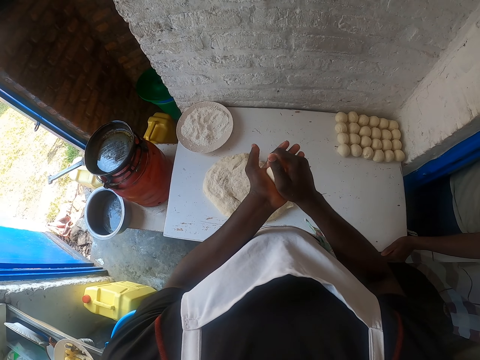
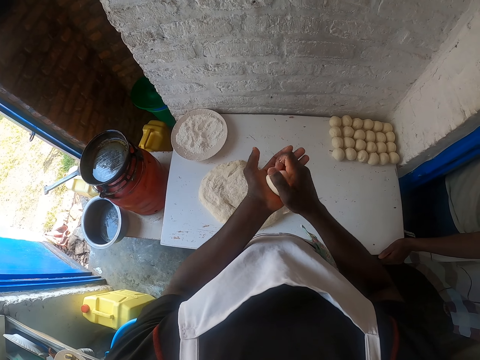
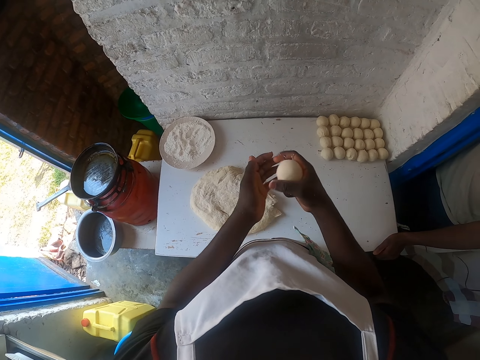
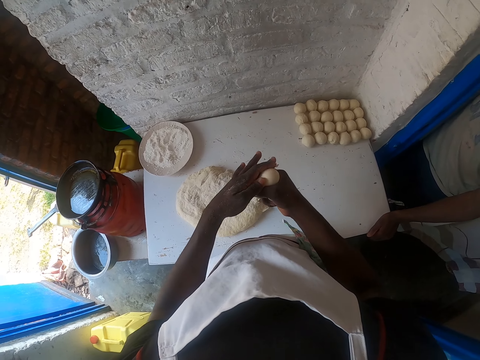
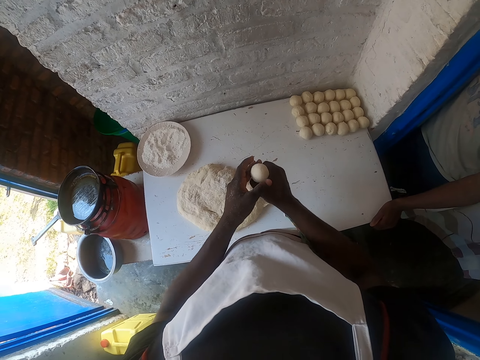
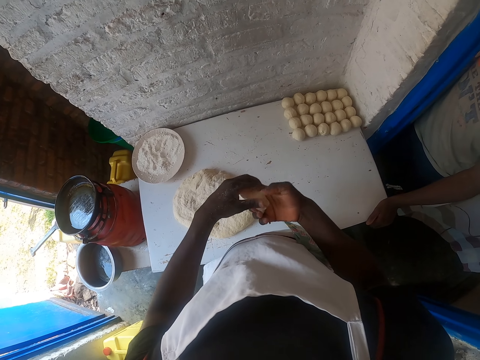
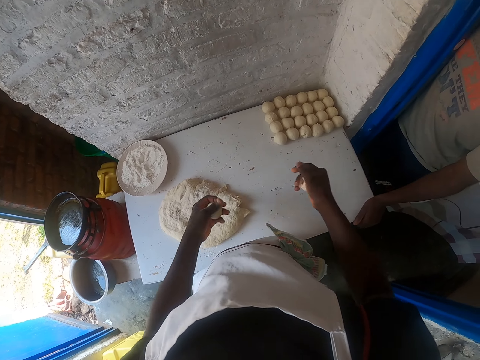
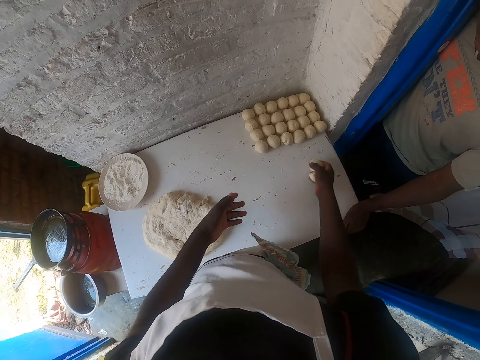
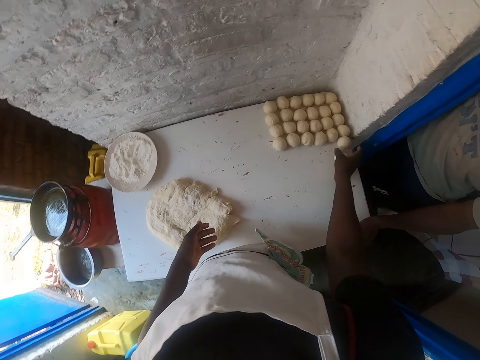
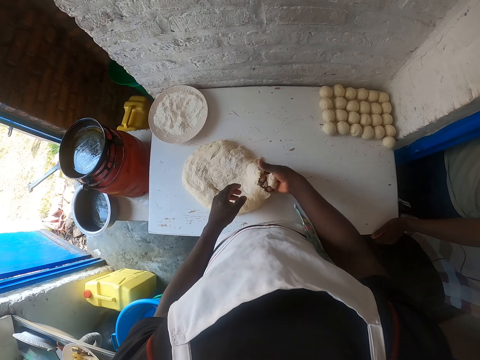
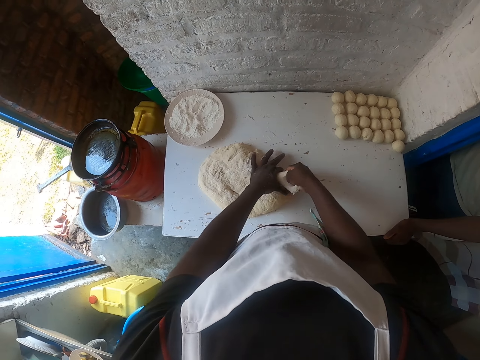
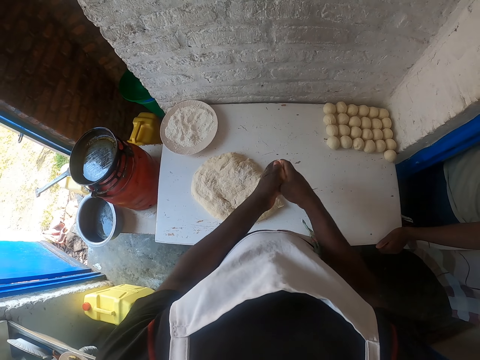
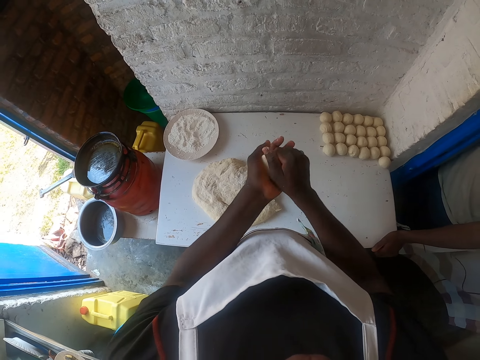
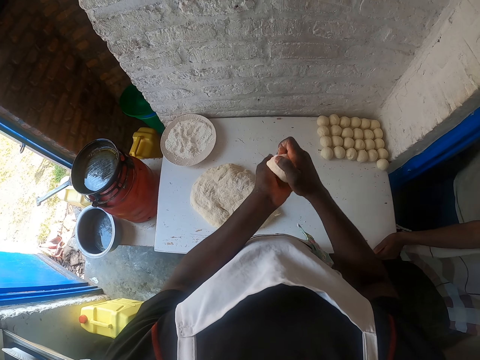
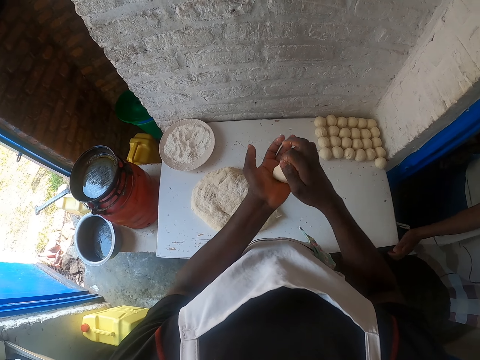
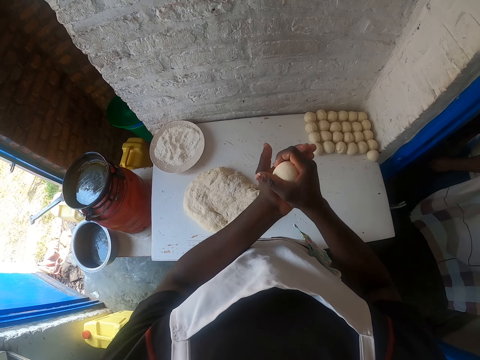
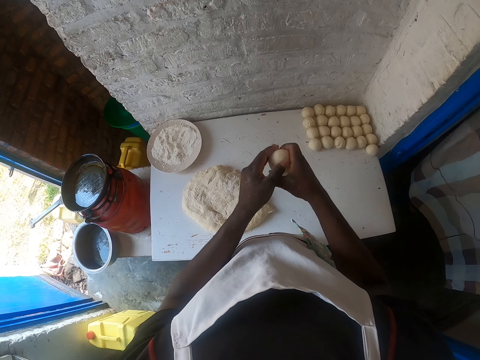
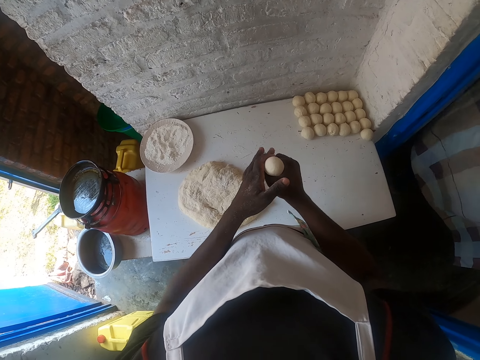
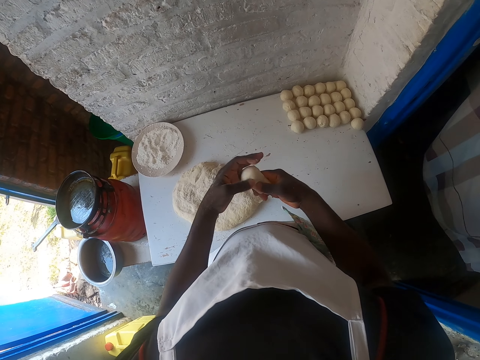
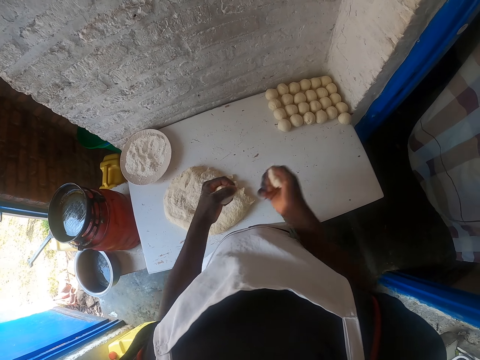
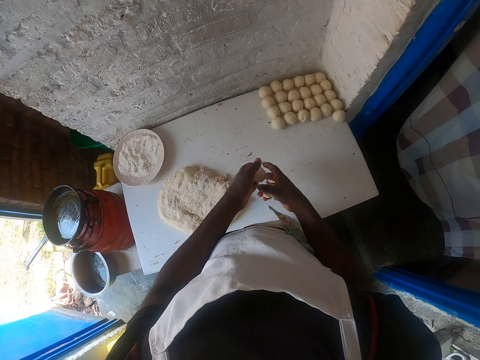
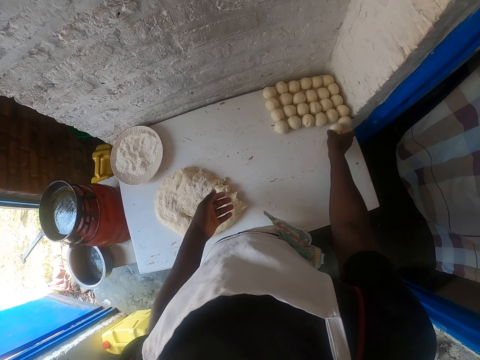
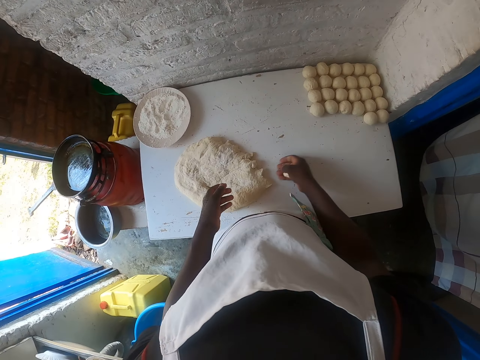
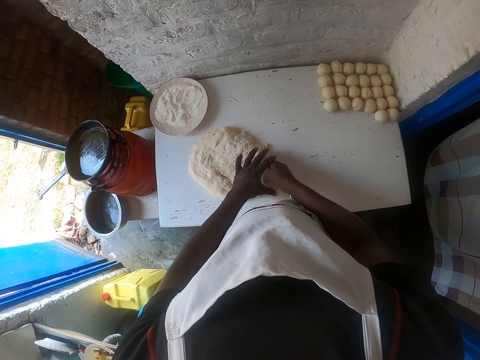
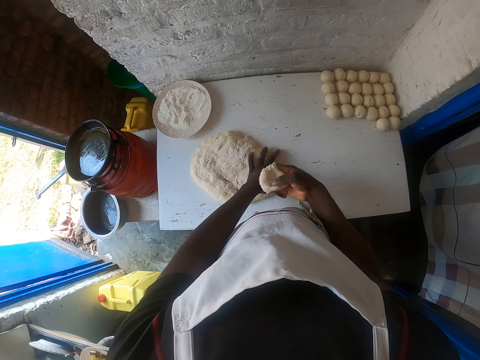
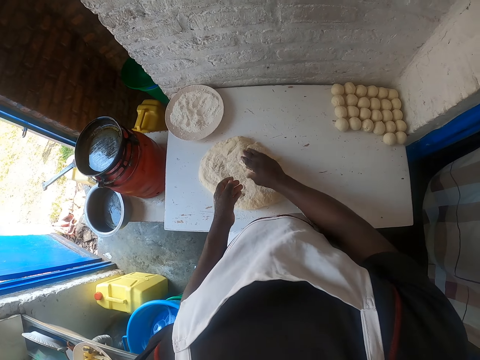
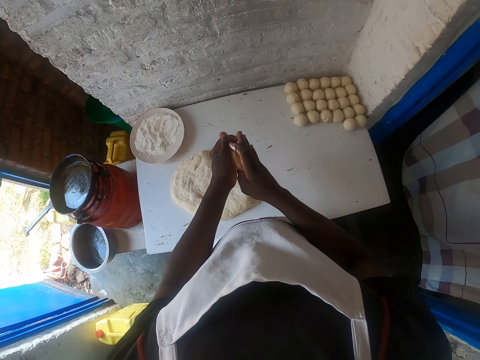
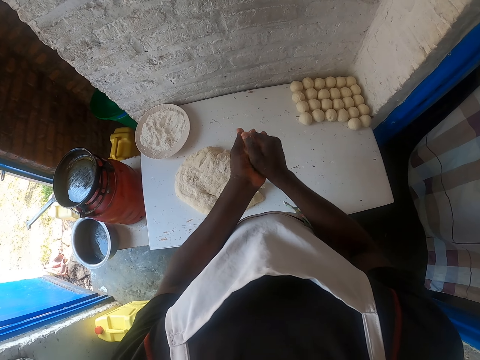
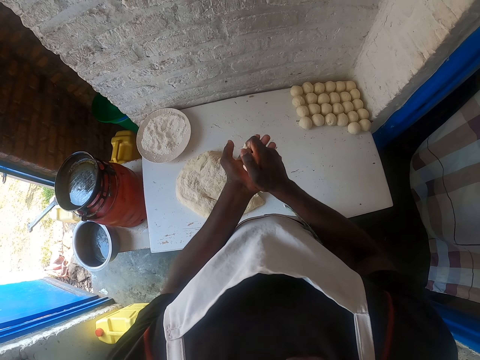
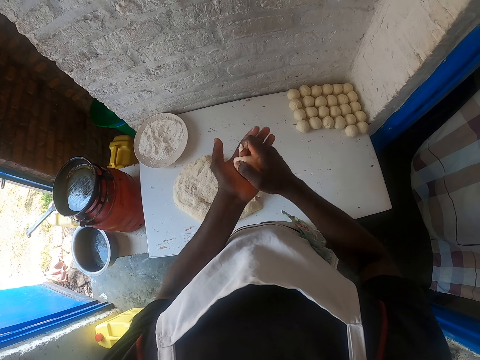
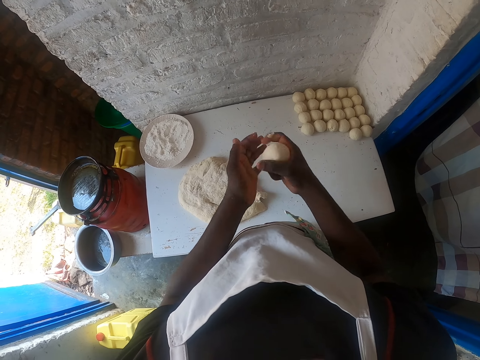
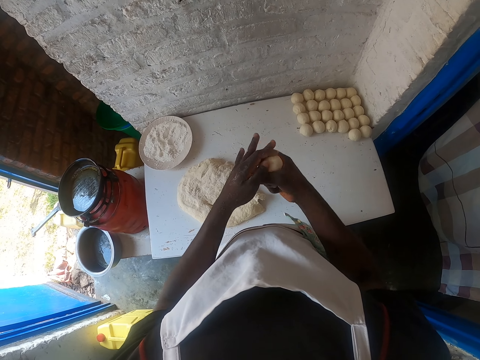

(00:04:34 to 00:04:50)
The camera wearer makes a ball dough. He cuts the dough from the hand. He puts the ball dough on the table. He separates the dough, cuts the dough with both hands and rolls the dough on both his hands. He cuts the dough from the hand and makes a ball dough. He puts the ball dough on the table. He pulls back the right hand and cuts the dough on the table. He taps the dough on top of the other. He sticks a piece on the dough on the table. He lifts the dough and rolls the dough with both hands.

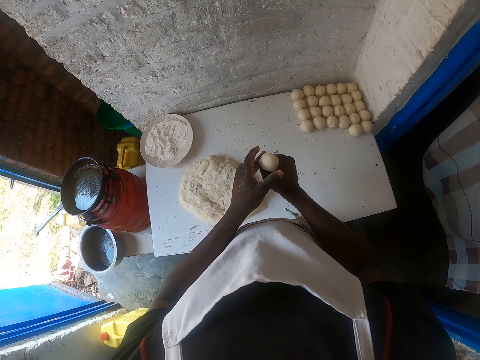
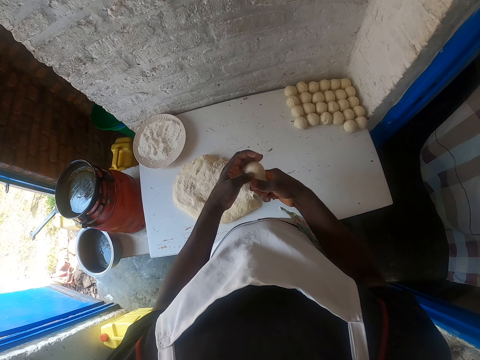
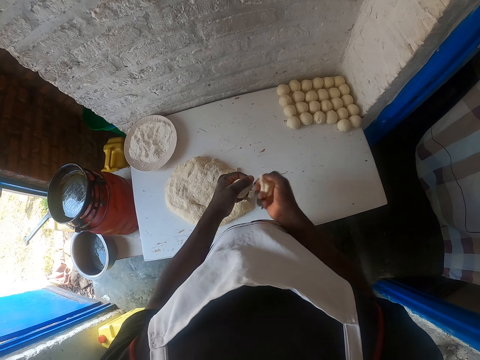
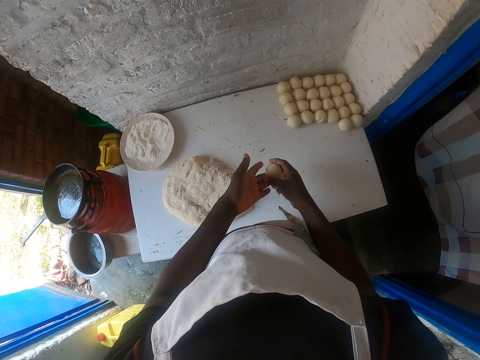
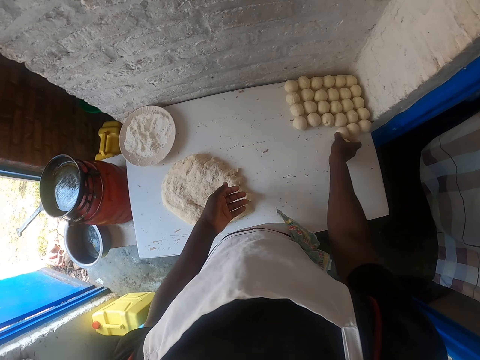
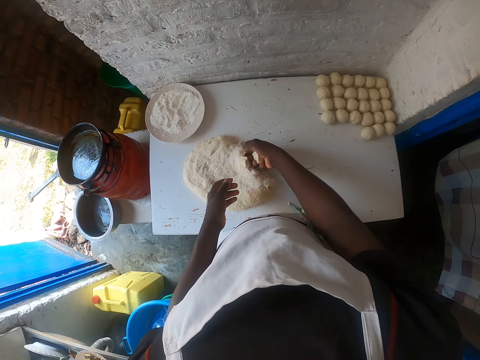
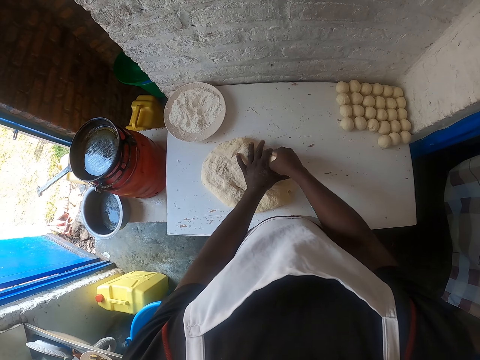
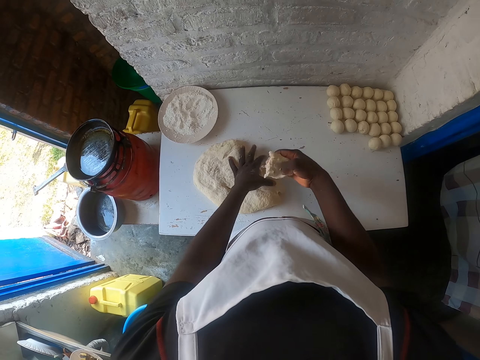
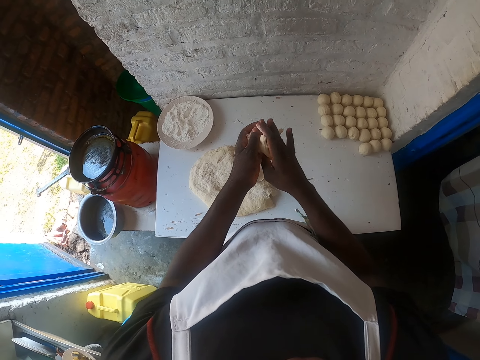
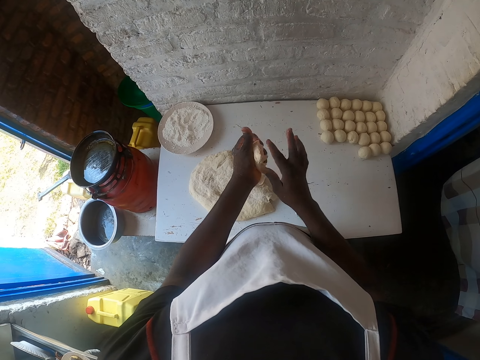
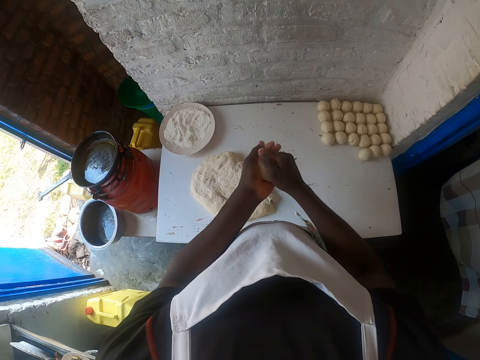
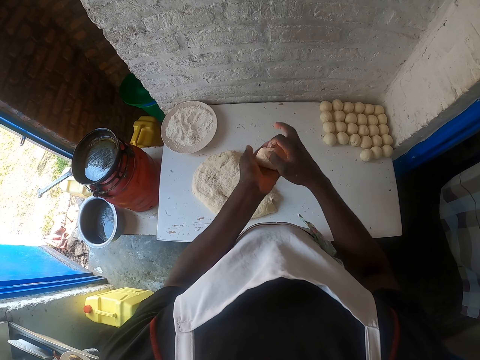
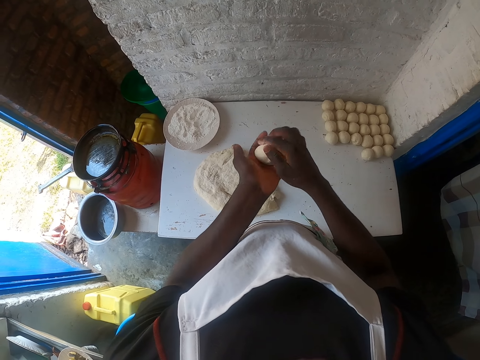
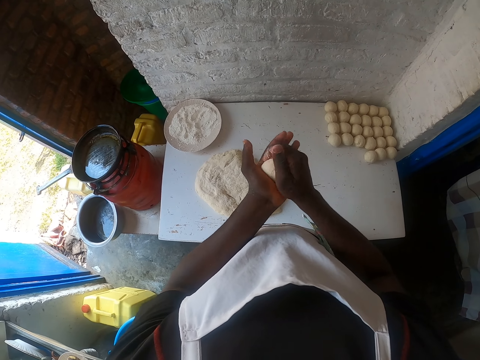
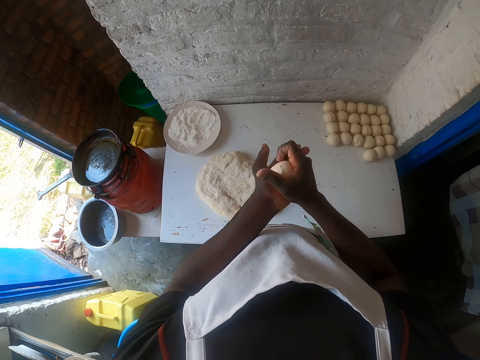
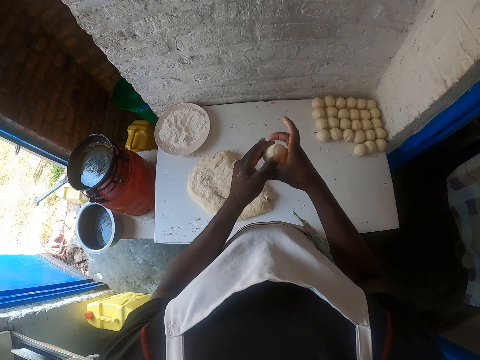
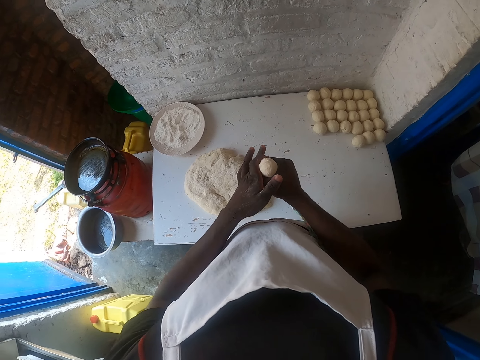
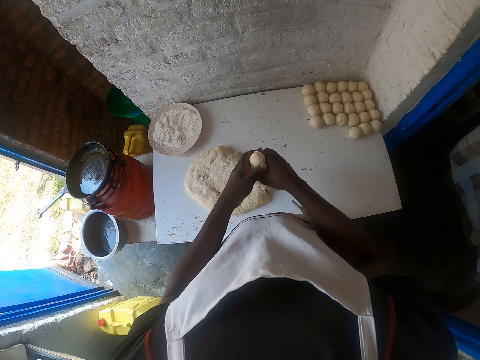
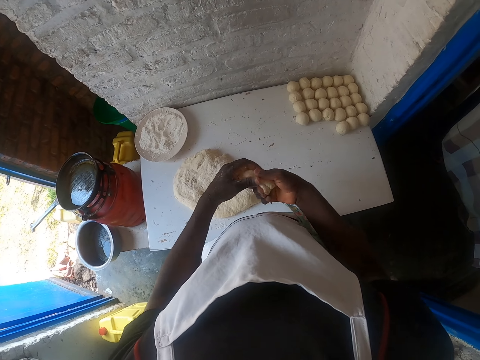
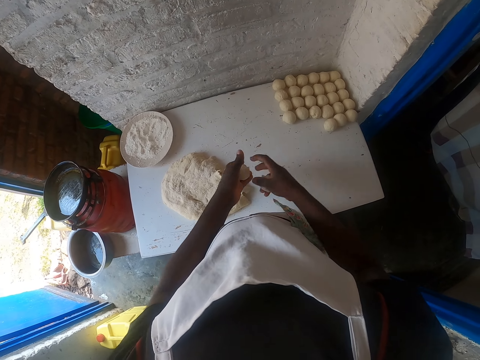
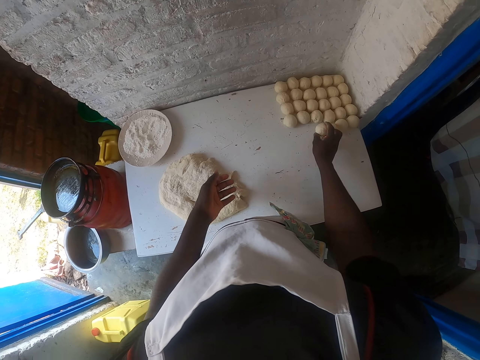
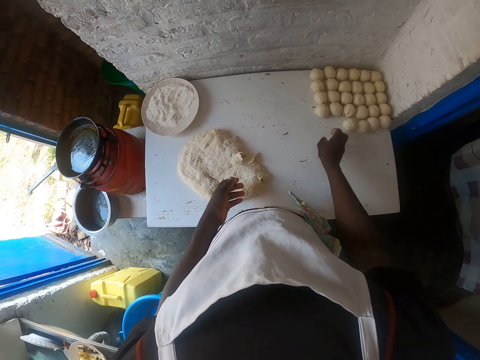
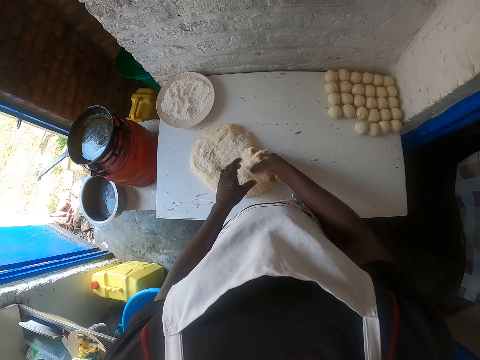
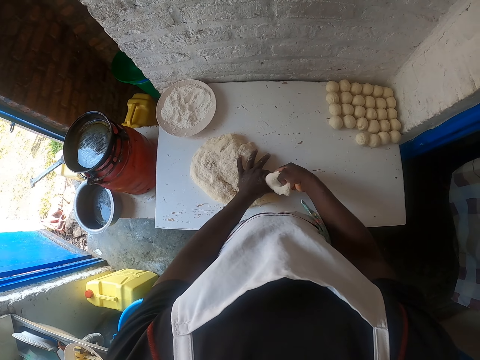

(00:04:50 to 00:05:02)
The camera wearer breaks the piece into two. They cut the dough. They transfer the dough to the right hand. They place the rolled dough on the table. They pull back the right hand. They cut the dough on the table. They roll the dough with both hands. They squeeze the dough. They break the piece into two and cut the dough. They transfer the dough to the right hand. They place the rolled dough on the table. They pull back the right hand and cut the dough on the table.
